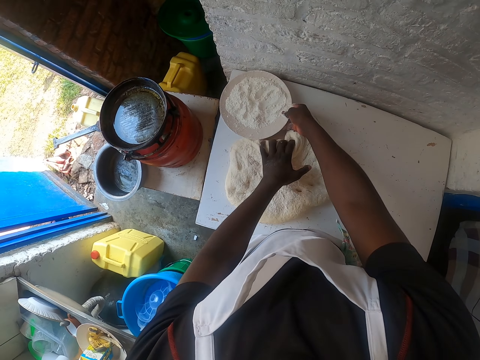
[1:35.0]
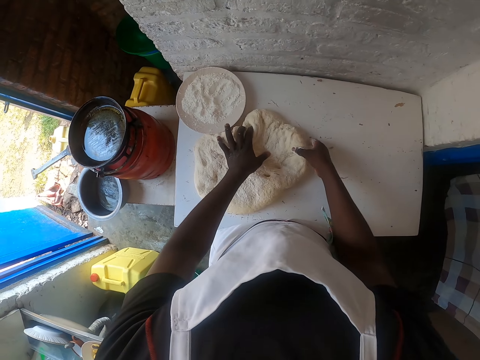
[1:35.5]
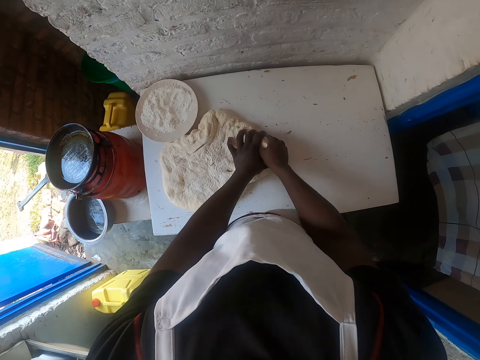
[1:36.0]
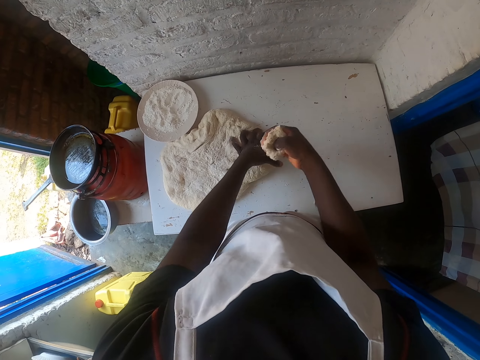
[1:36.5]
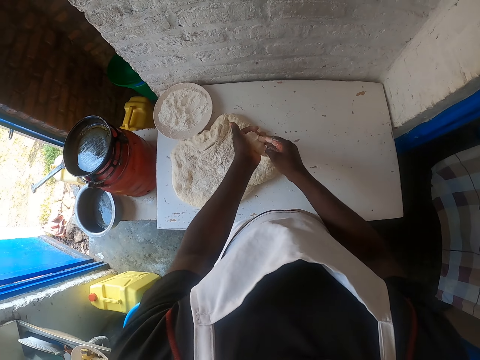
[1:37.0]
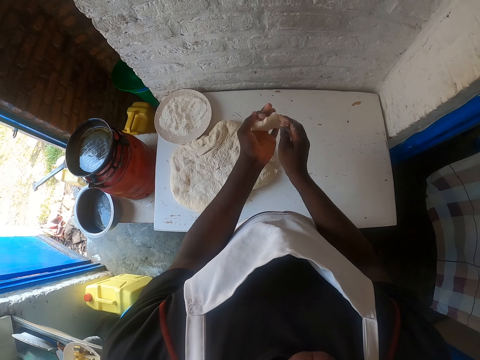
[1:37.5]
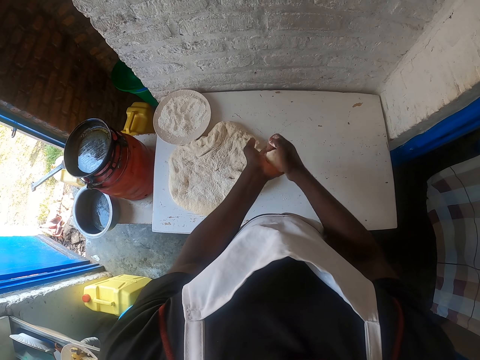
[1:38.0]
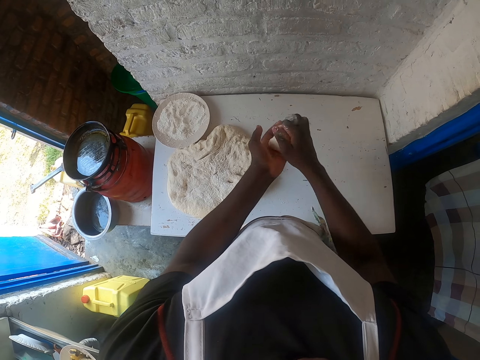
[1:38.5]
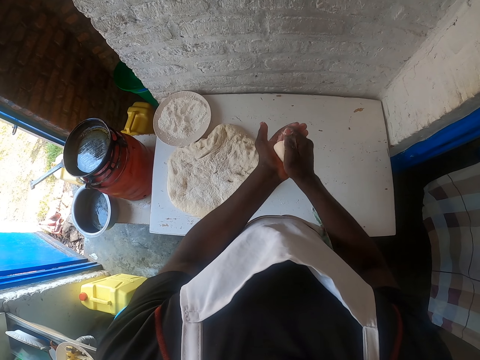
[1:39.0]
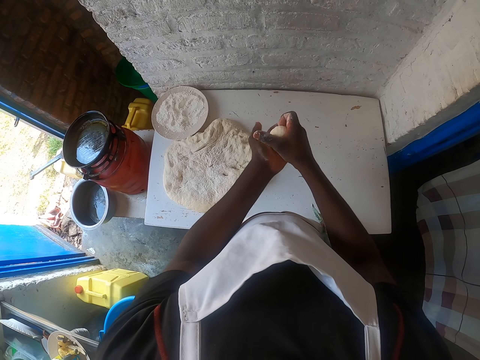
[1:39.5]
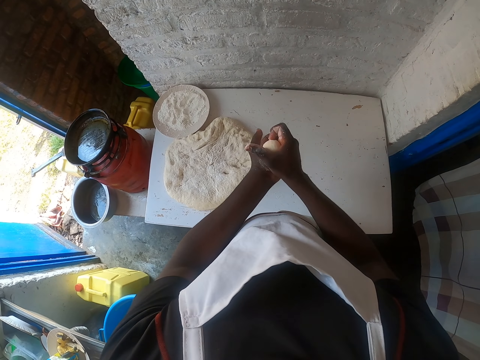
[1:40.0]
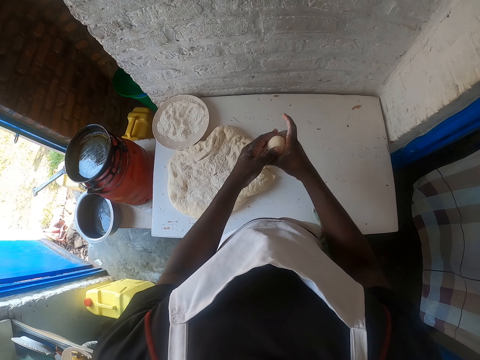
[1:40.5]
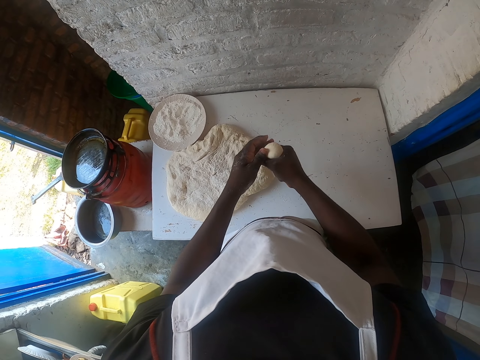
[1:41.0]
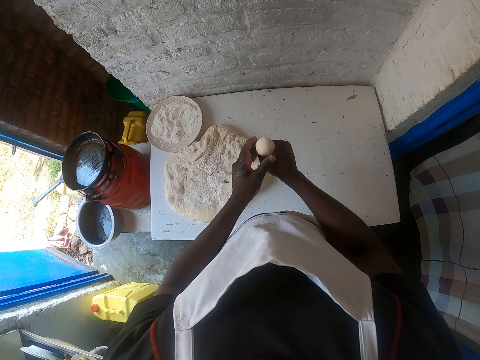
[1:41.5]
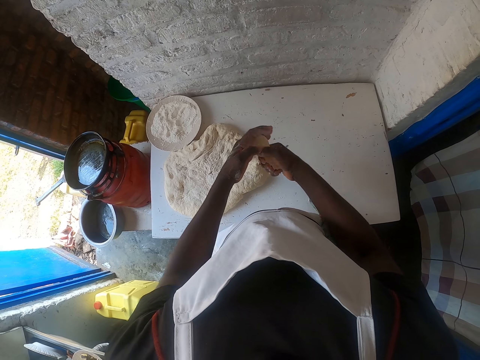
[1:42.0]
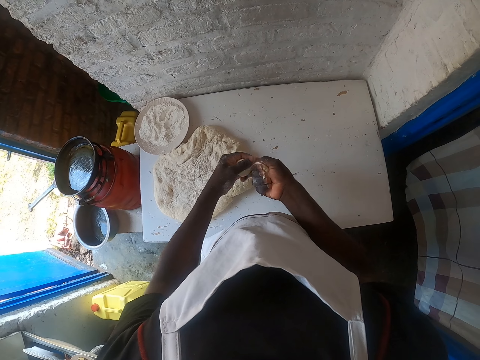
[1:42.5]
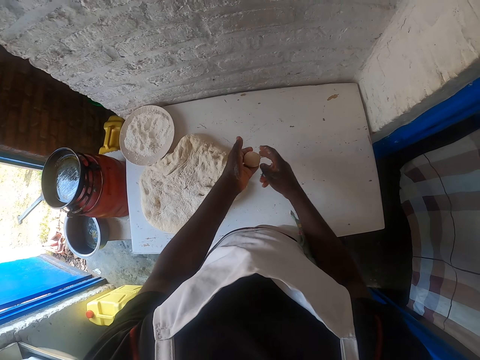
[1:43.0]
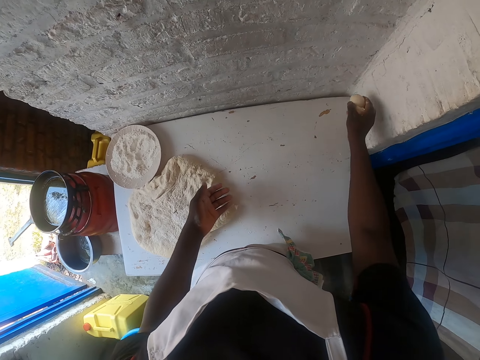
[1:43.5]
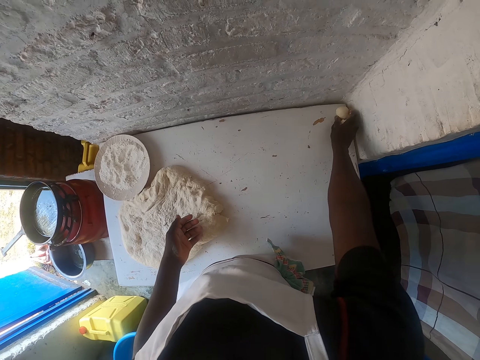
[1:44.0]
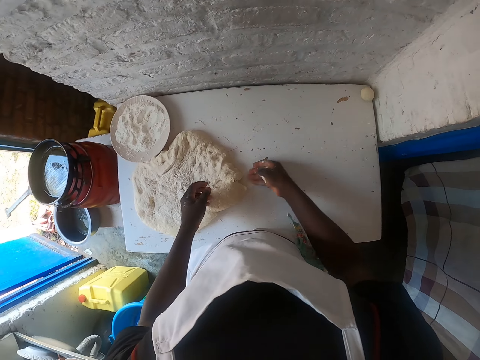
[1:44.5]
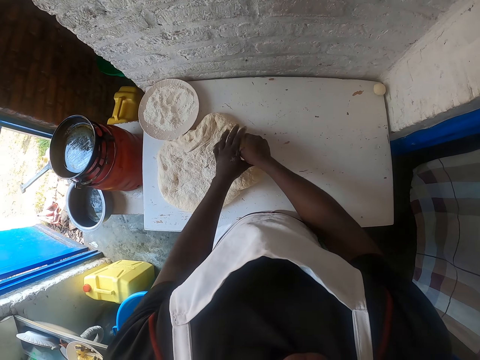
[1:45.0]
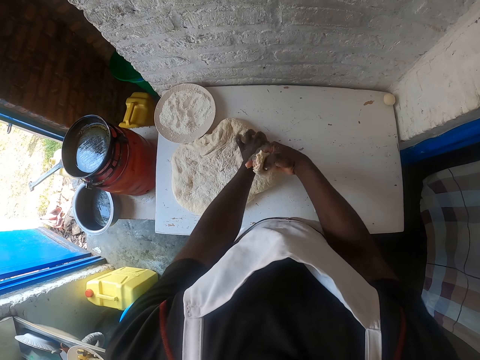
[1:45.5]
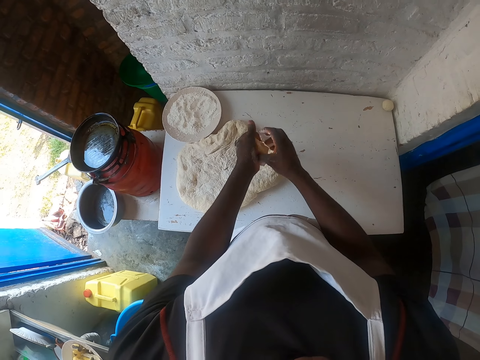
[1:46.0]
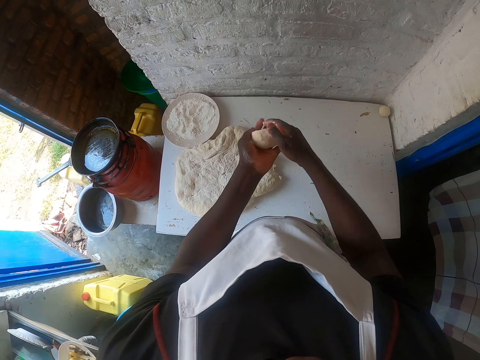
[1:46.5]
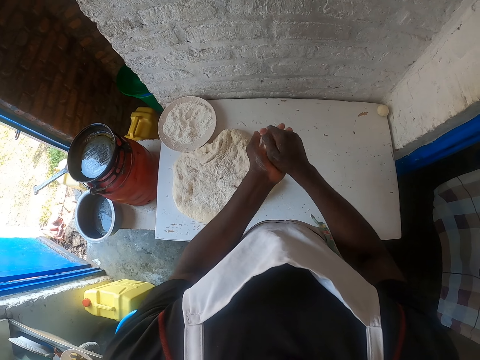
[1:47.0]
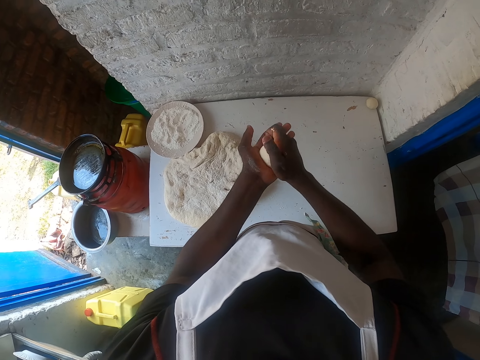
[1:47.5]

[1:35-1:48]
The camera wearer moves the flour to the side of the table. They put the plate on the edge of the table. They cut the dough with both hands. They roll the dough with both hands. They cut the dough from the hand. They make a ball of dough. They put the ball of dough on the table. They cut the dough with both hands. They roll the dough with both hands.

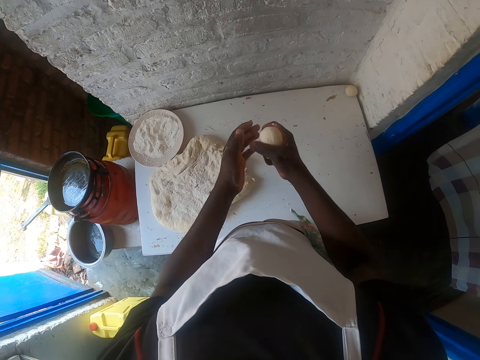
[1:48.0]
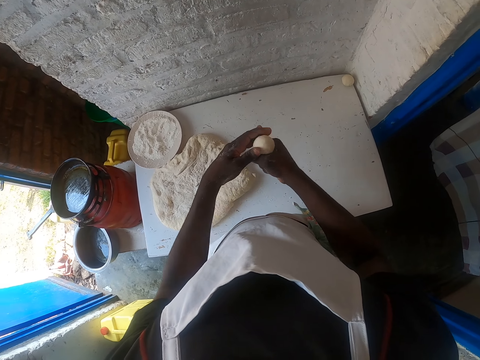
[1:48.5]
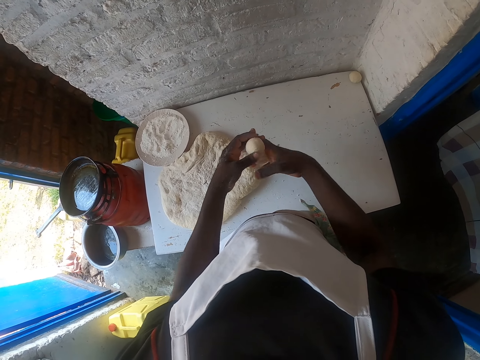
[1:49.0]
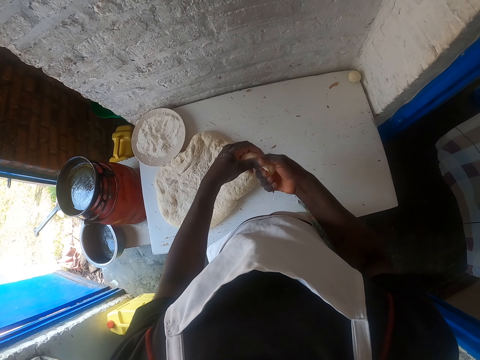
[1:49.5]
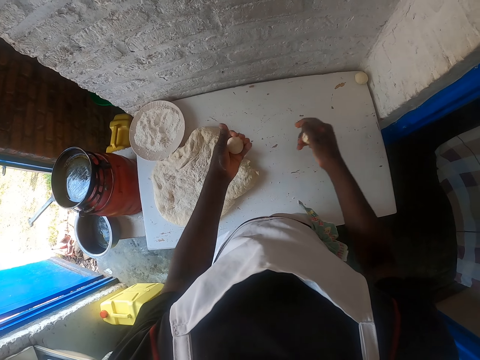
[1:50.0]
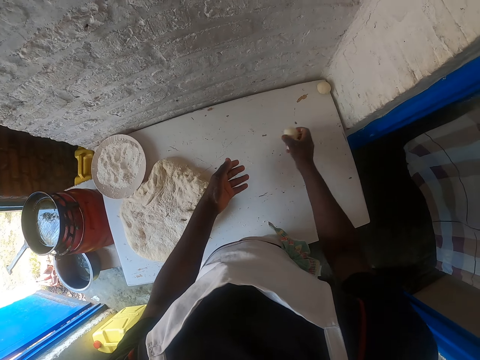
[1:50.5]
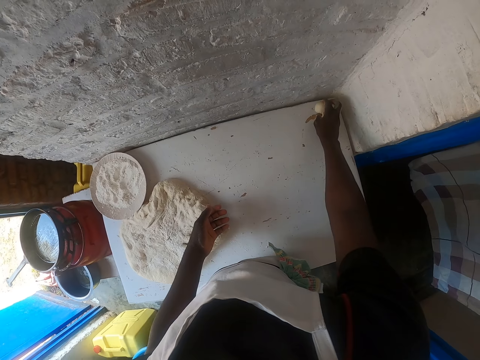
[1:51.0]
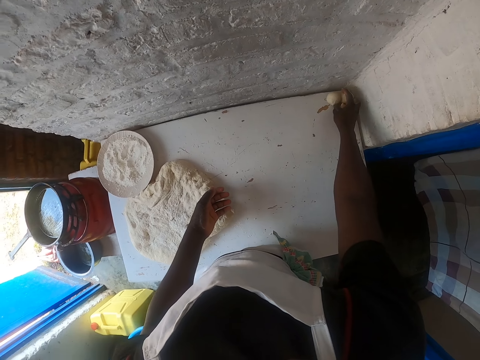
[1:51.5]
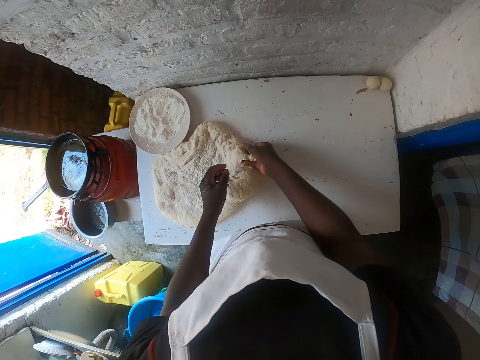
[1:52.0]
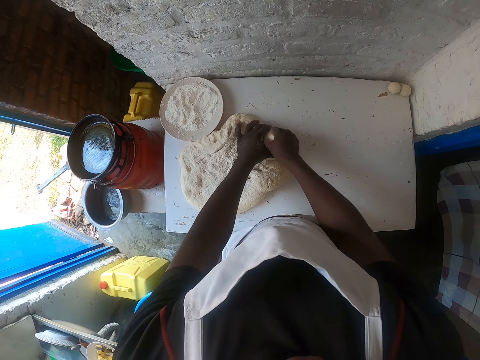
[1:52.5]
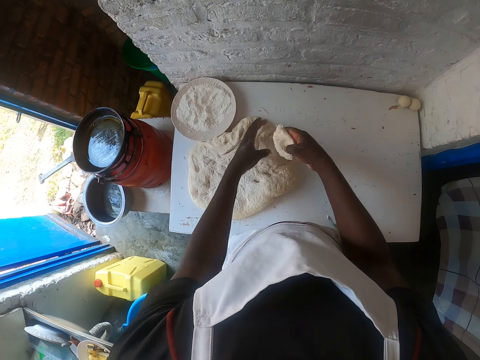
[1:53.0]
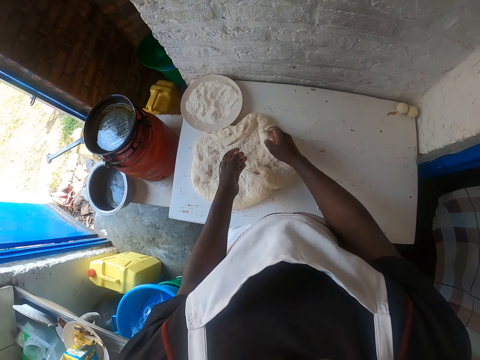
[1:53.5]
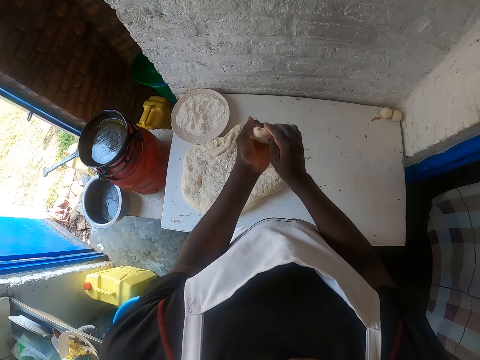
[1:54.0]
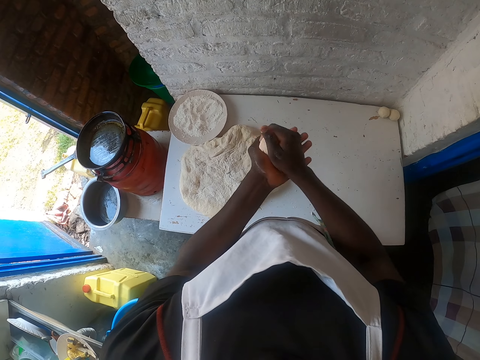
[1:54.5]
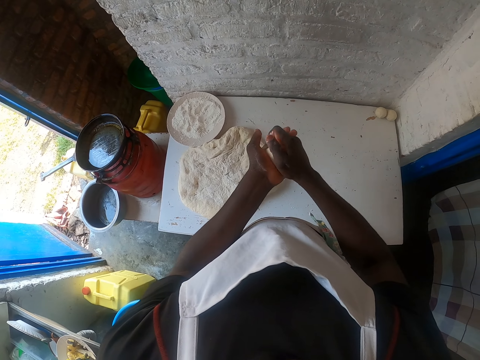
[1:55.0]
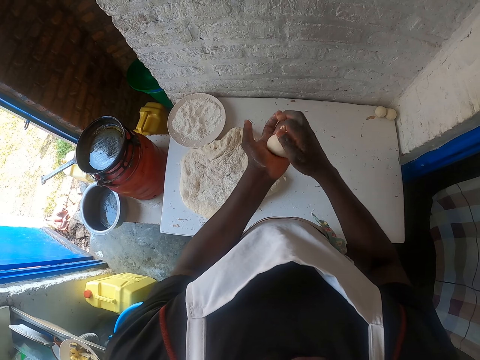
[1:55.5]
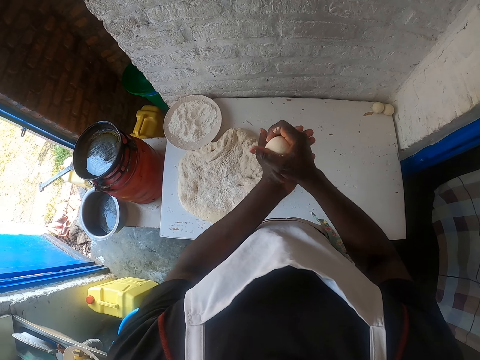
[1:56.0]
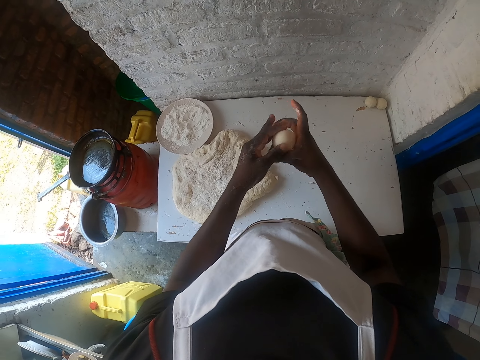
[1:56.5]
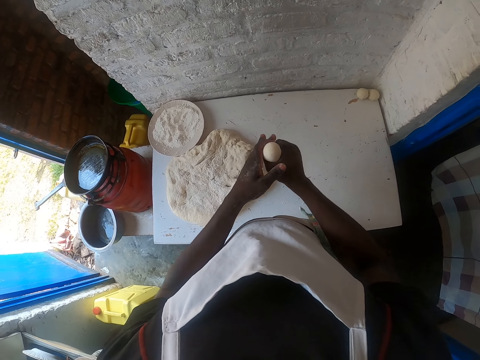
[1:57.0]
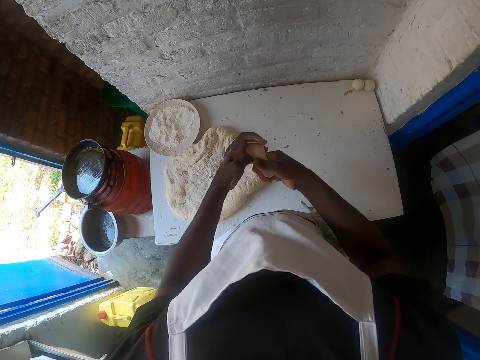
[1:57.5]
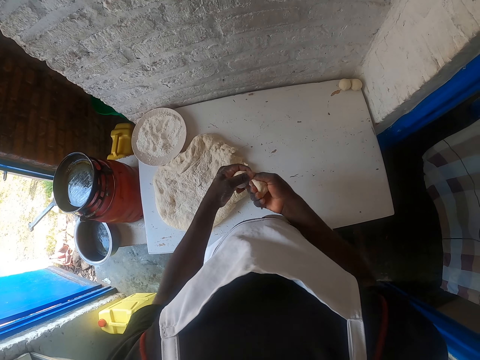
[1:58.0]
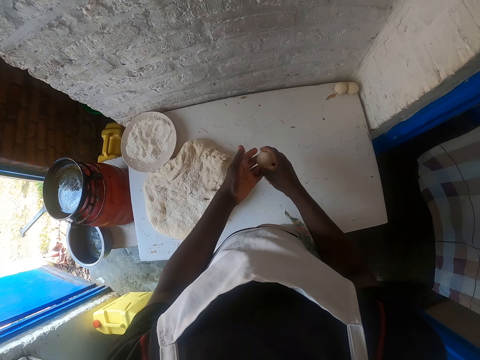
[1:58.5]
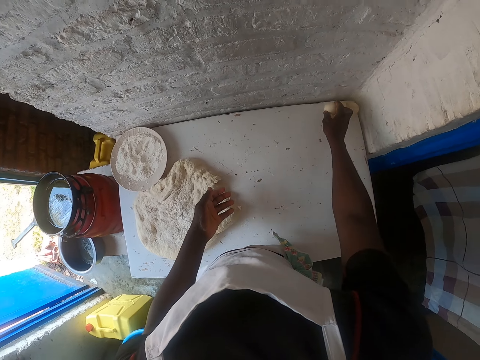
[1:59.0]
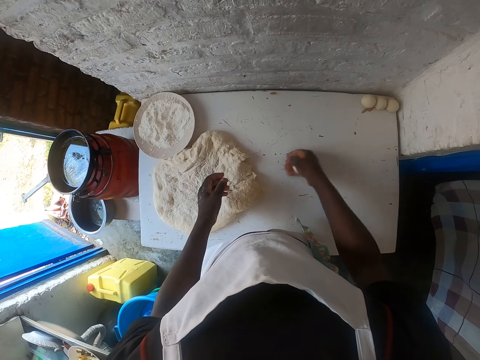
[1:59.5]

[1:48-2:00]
The camera wearer cuts the dough from the hand. They make a ball of dough. They put the ball of dough on the table. They cut the dough with both hands. They roll the dough with both hands. They cut the dough from the hand. They make a ball of dough. They put the ball of dough on the table.

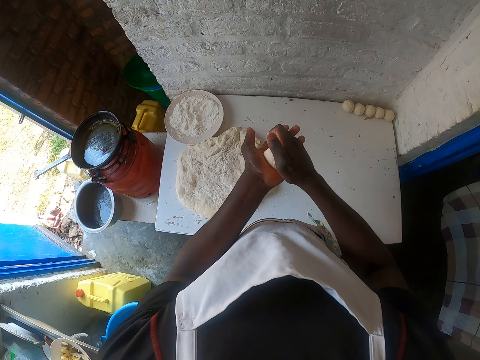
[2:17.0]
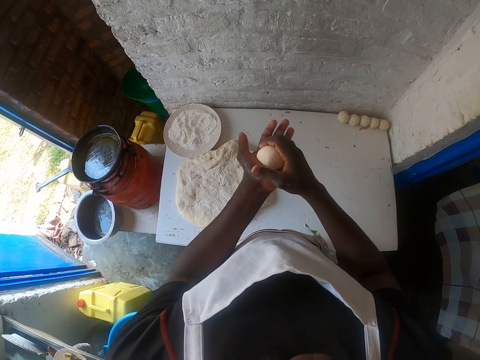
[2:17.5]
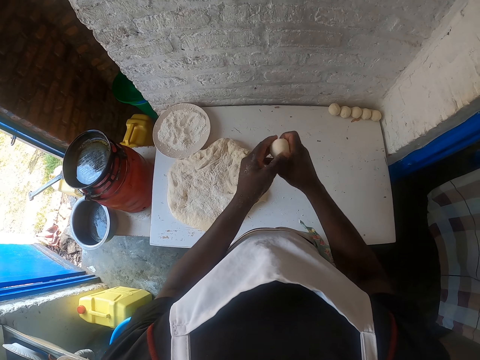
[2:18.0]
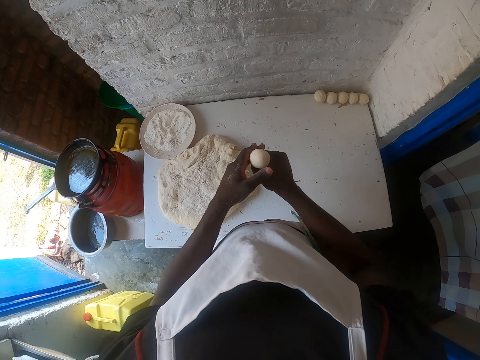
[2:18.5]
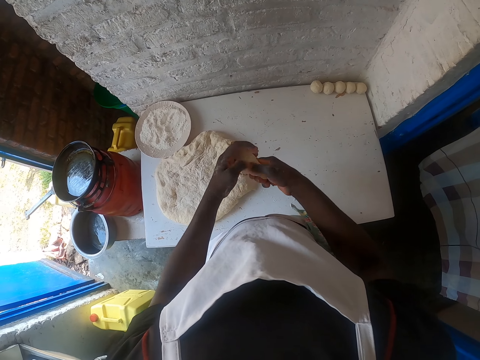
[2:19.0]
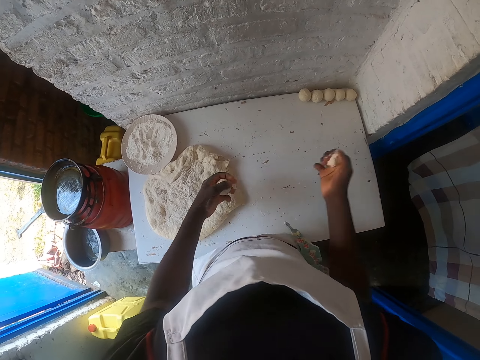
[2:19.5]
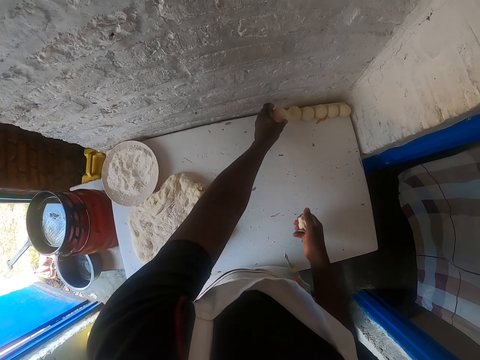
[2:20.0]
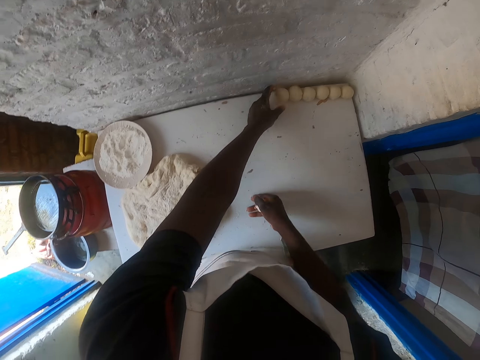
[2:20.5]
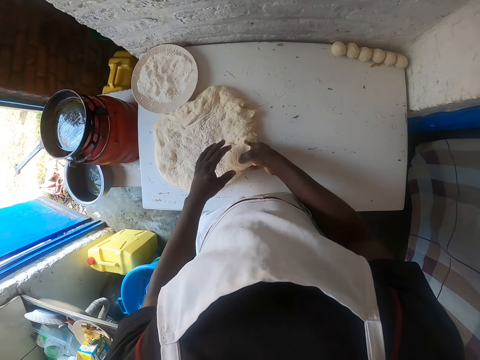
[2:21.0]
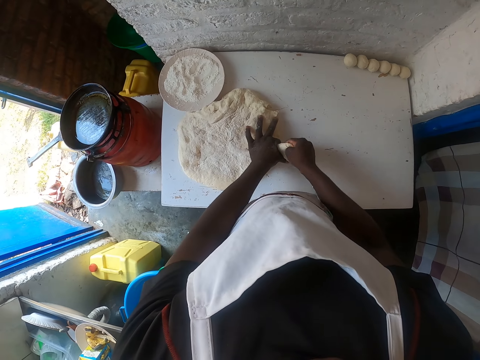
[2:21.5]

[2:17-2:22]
The camera wearer makes a ball of dough. They cut the dough from the hand. They put the ball of dough on the table. They cut the dough with both hands.
